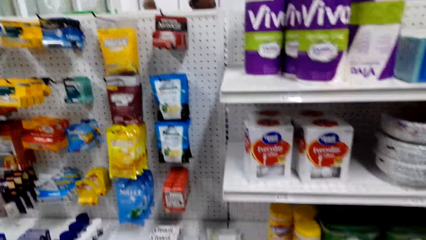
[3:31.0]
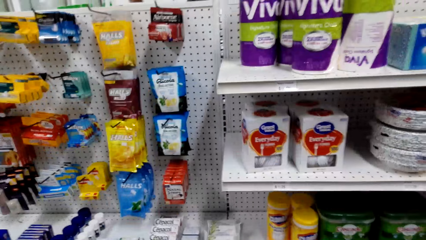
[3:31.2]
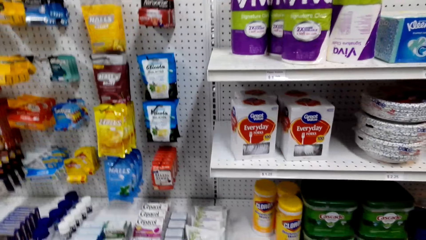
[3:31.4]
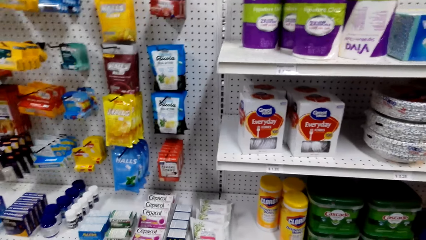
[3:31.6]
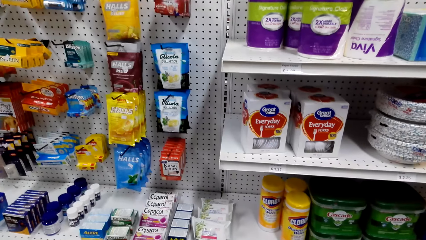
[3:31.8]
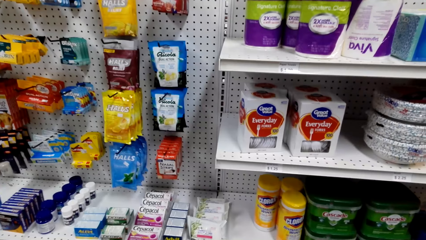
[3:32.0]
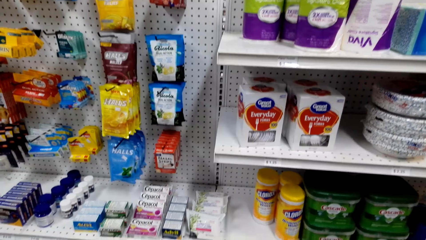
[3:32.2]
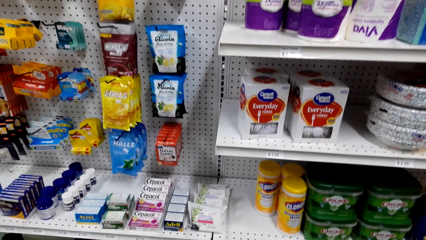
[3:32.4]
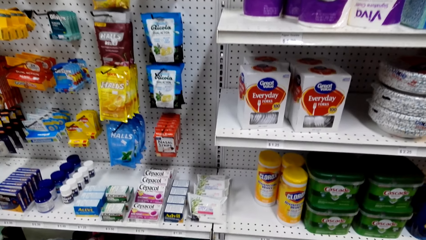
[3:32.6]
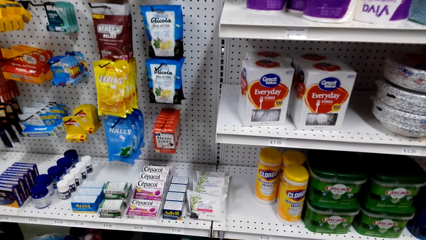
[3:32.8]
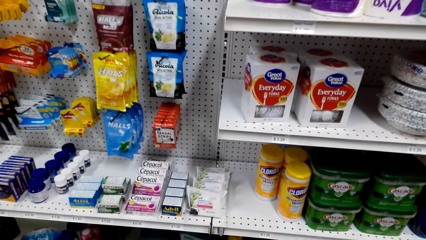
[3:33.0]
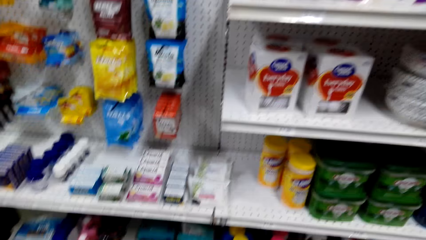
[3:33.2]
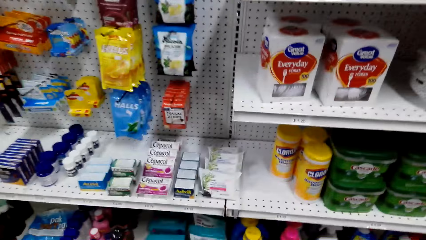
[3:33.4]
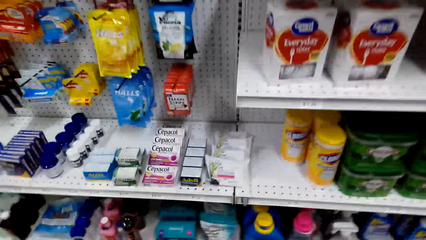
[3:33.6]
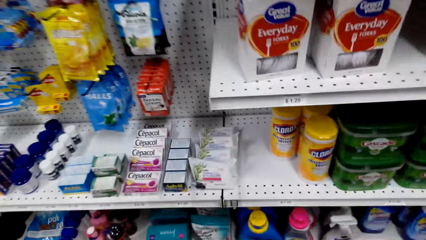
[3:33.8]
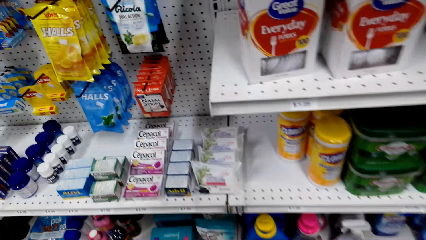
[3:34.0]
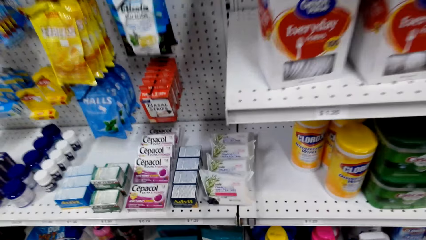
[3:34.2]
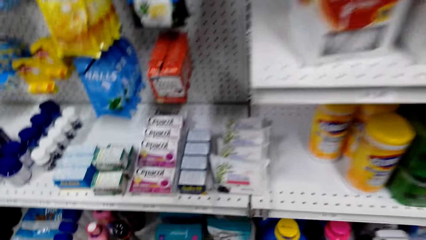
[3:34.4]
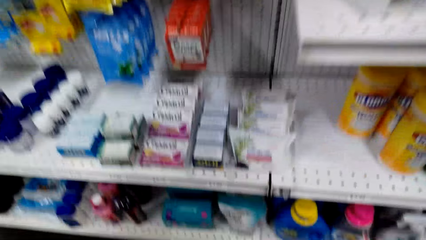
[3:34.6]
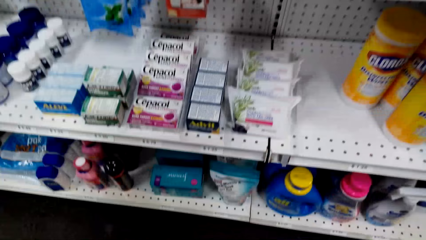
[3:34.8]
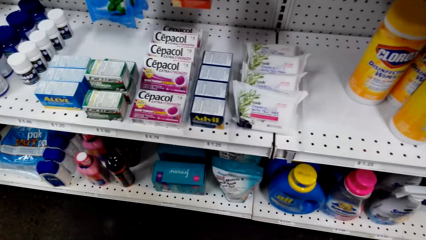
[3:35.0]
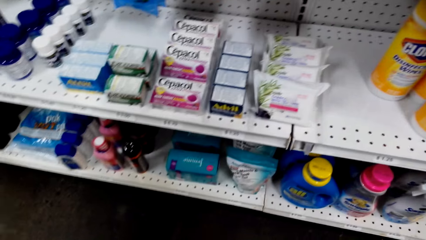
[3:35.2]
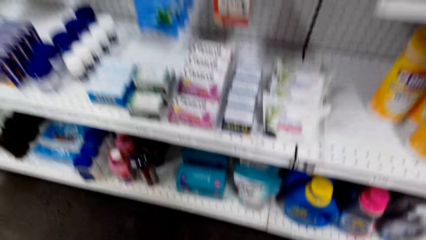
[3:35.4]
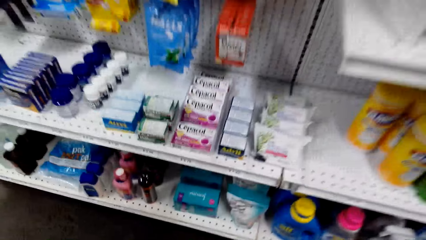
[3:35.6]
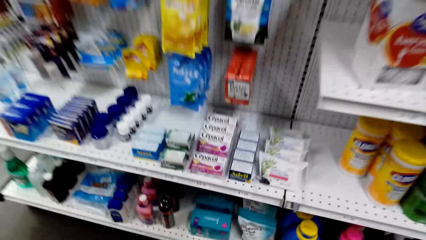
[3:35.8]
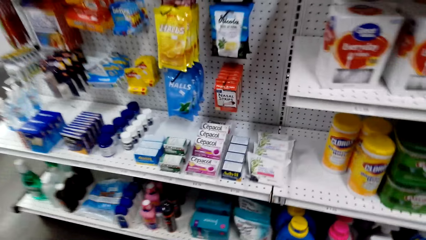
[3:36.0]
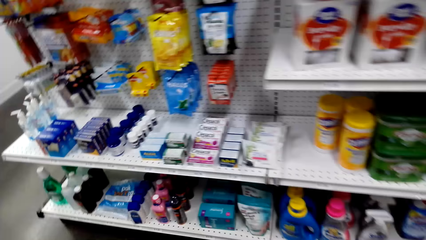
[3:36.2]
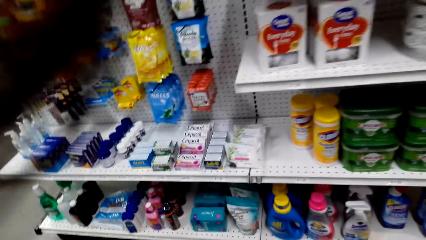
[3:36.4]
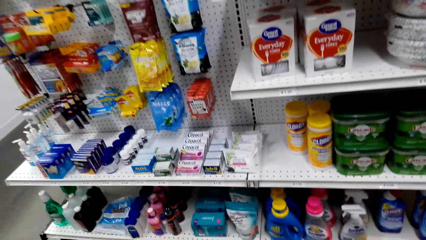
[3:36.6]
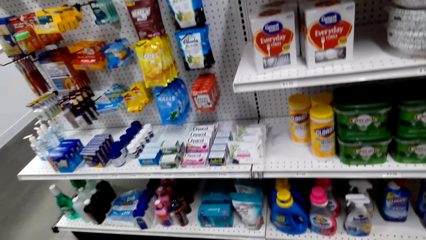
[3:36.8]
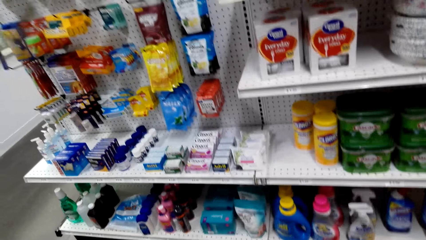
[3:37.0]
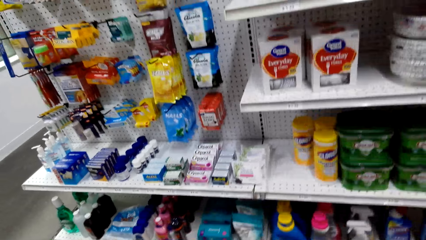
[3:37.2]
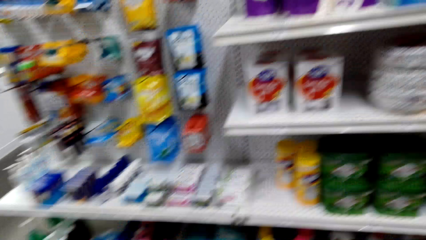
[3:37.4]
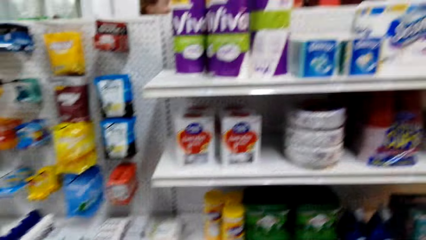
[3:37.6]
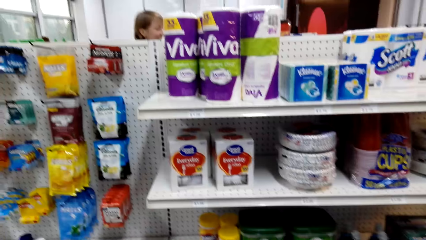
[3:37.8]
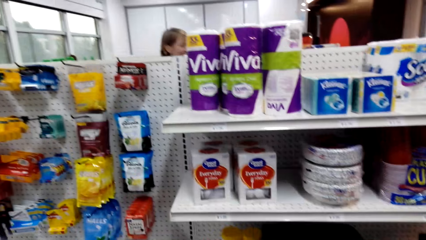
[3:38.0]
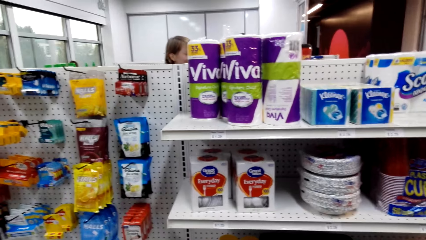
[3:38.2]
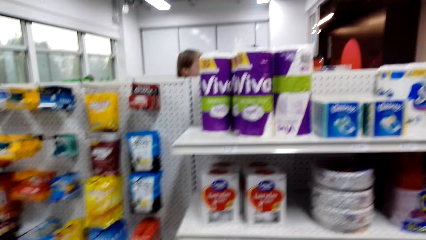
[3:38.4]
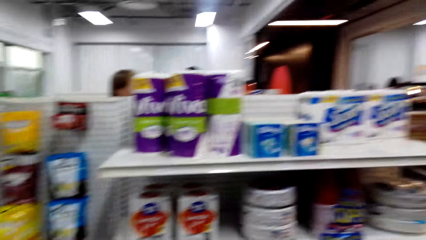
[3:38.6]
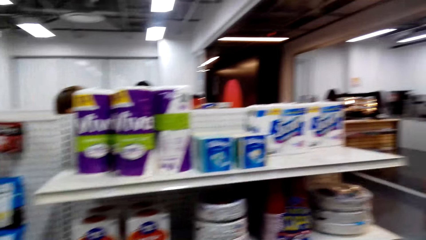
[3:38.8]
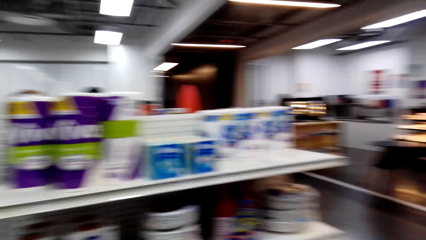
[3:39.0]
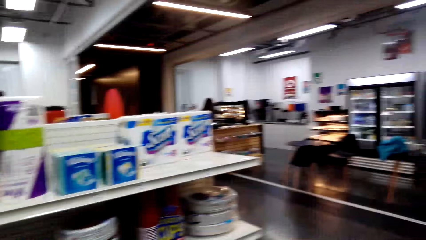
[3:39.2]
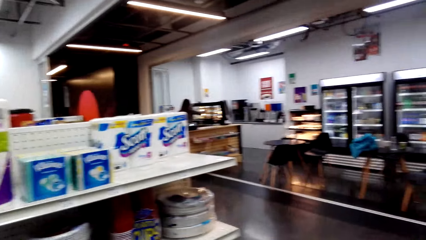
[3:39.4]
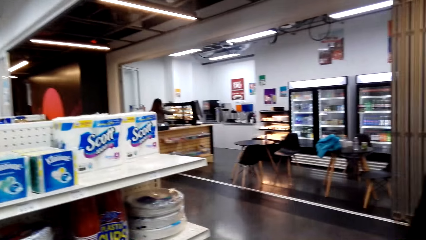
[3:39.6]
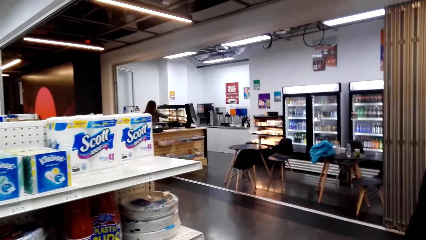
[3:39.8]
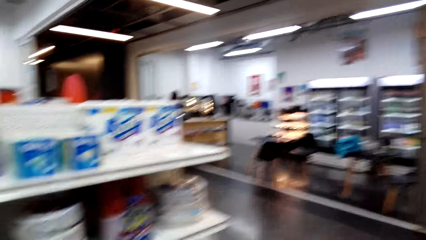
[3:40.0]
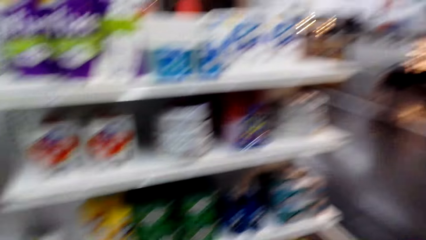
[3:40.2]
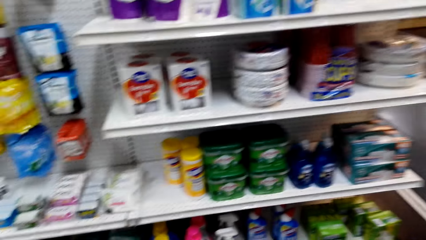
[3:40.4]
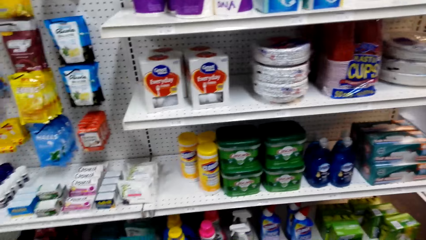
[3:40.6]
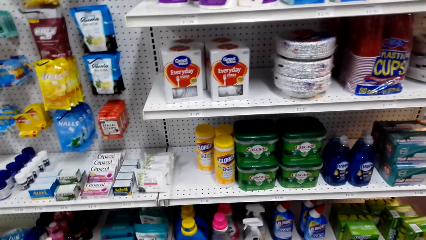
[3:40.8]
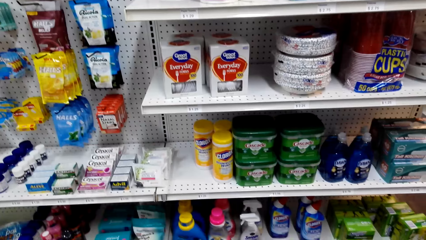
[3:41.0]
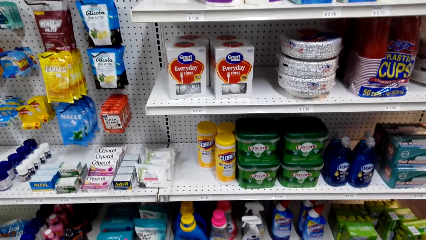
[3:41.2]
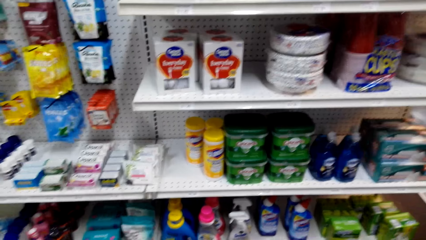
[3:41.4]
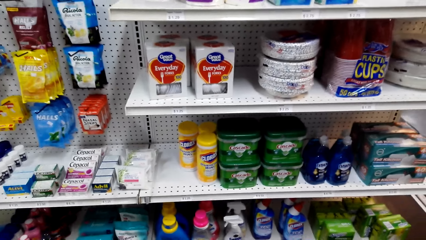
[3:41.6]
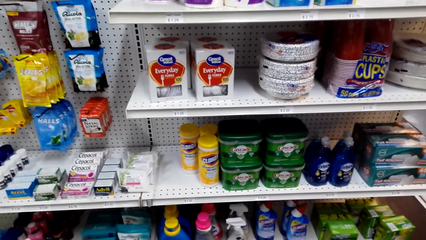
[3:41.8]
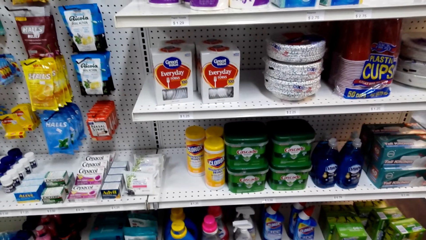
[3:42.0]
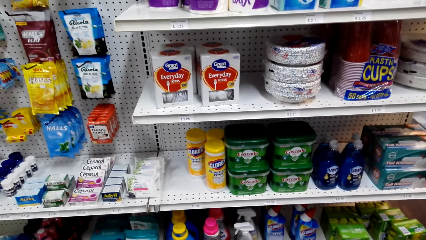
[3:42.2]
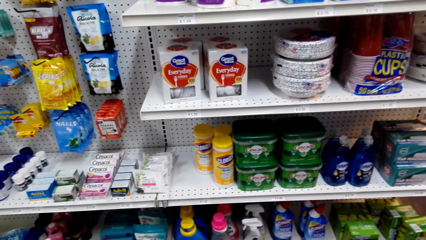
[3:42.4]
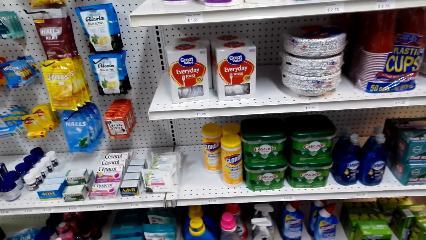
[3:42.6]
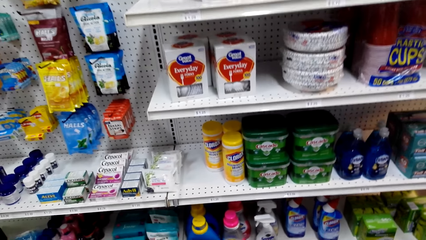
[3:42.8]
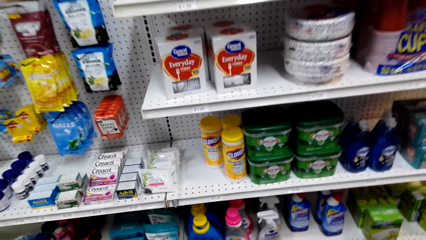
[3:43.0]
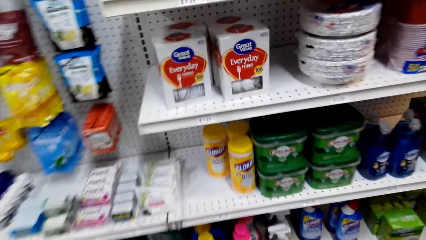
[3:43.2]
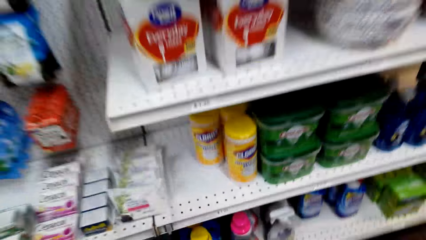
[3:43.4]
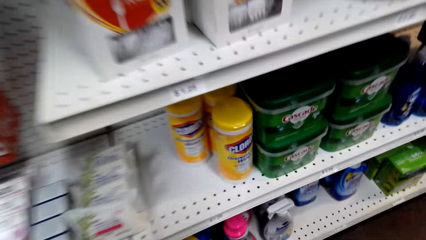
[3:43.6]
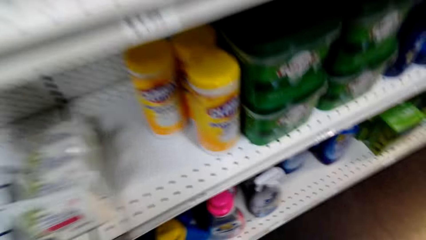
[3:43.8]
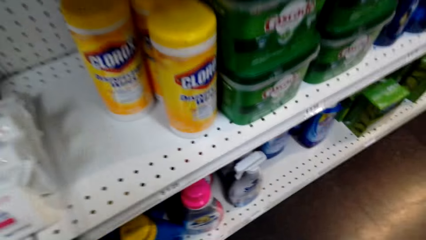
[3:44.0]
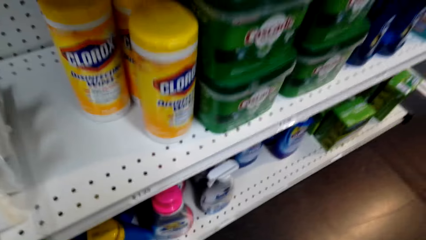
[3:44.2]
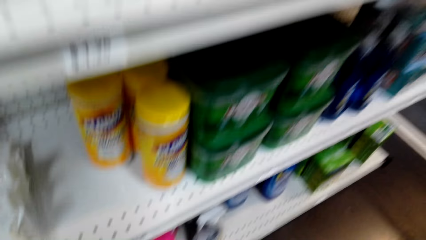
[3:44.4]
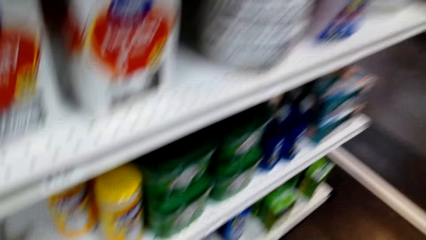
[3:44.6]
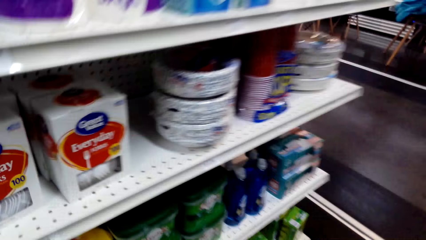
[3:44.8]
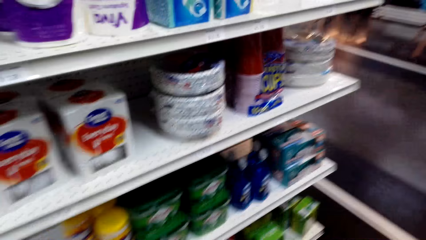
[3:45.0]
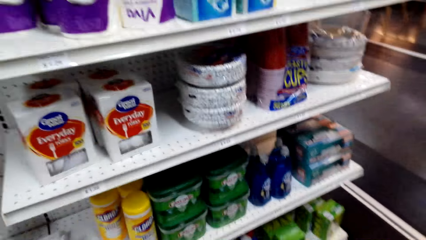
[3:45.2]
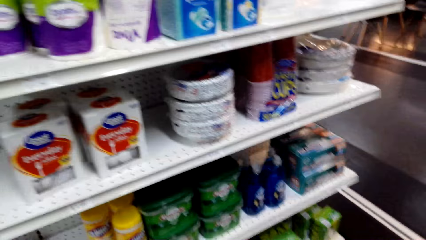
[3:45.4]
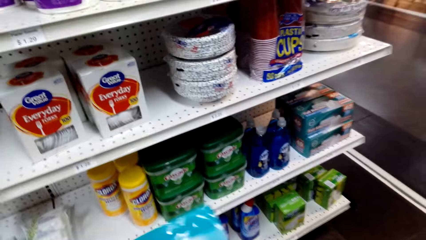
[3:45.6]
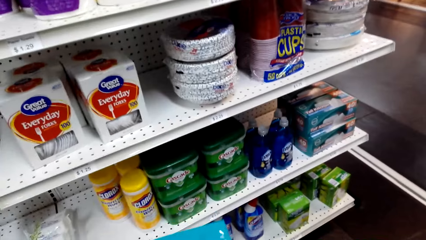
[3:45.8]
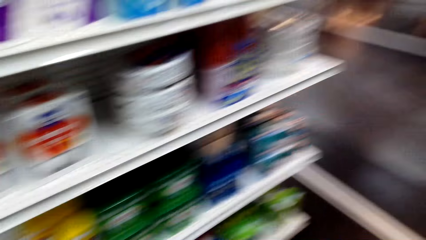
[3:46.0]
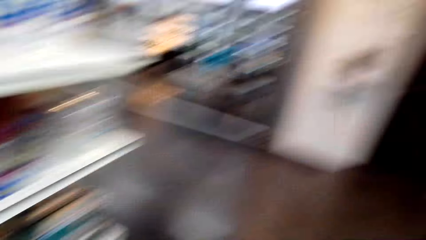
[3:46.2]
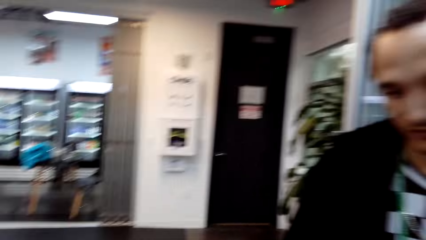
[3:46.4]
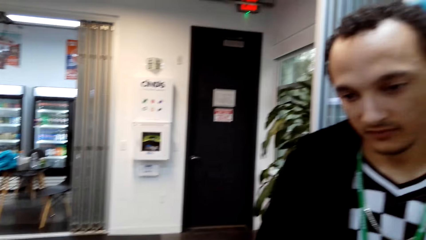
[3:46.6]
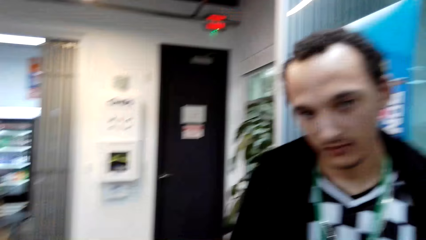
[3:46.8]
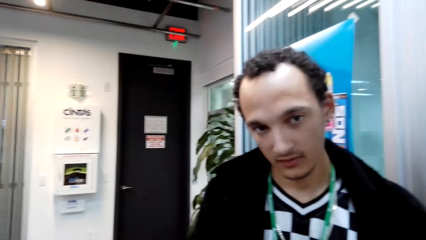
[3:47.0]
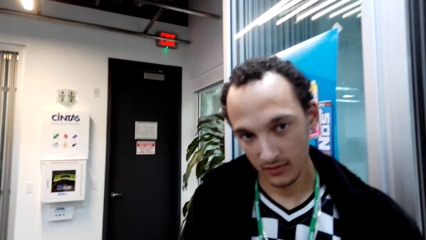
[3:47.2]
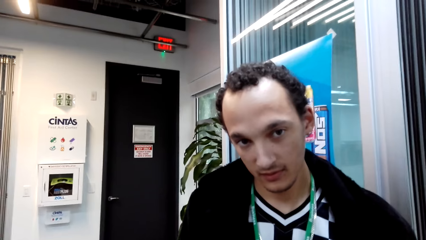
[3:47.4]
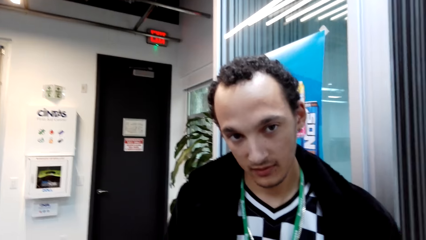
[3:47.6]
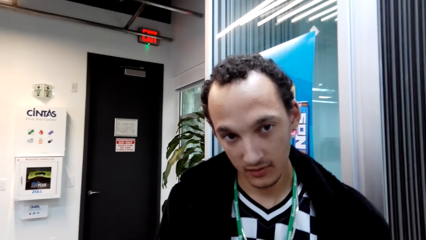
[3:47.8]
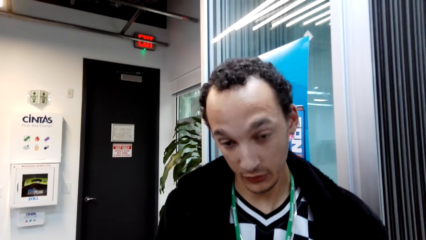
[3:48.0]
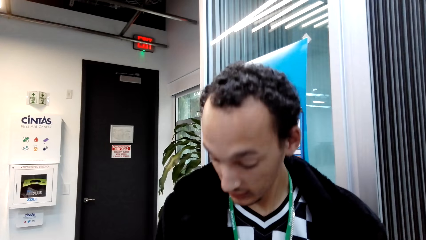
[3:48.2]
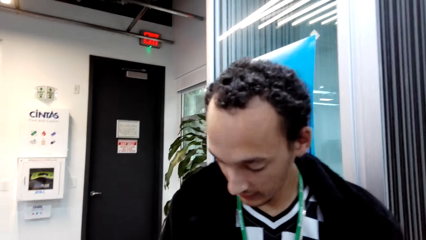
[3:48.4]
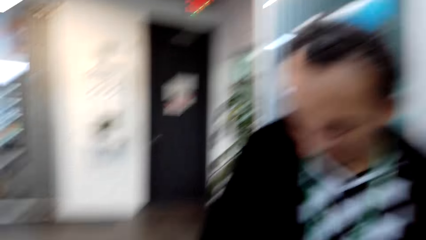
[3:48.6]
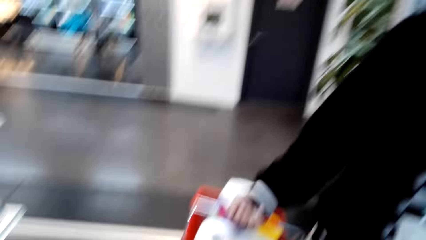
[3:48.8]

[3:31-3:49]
The camera wearer looks at the items on the shelf. They pick another item from the shelf. A person talks to the camera wearer.
